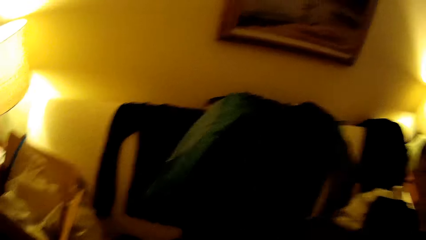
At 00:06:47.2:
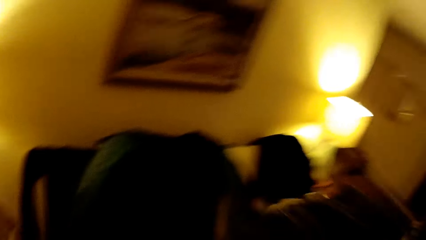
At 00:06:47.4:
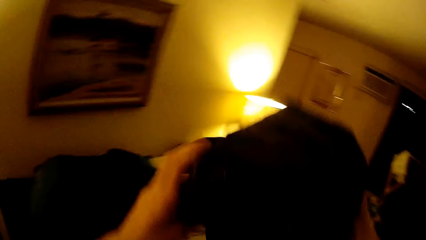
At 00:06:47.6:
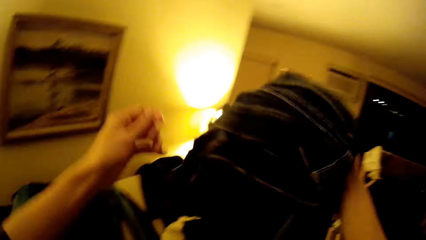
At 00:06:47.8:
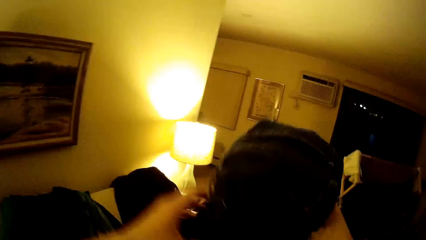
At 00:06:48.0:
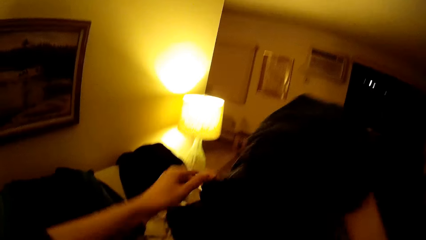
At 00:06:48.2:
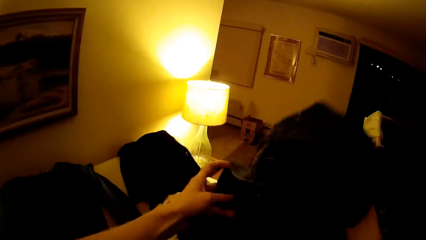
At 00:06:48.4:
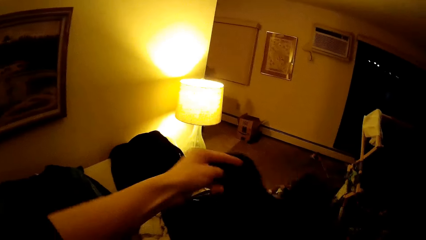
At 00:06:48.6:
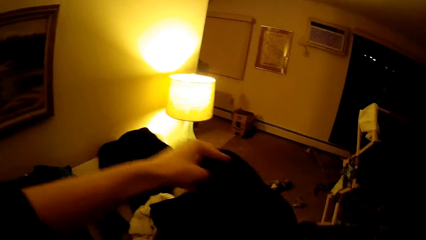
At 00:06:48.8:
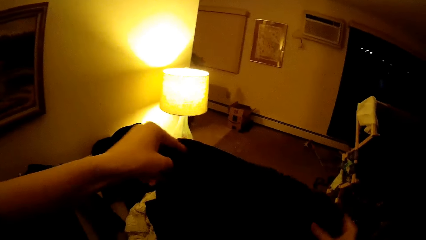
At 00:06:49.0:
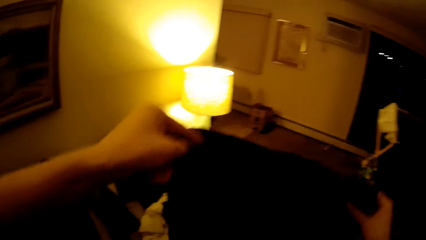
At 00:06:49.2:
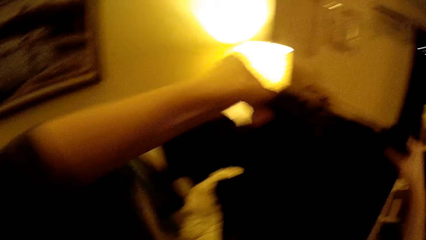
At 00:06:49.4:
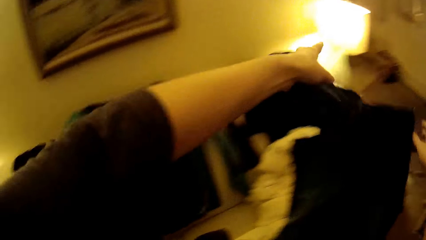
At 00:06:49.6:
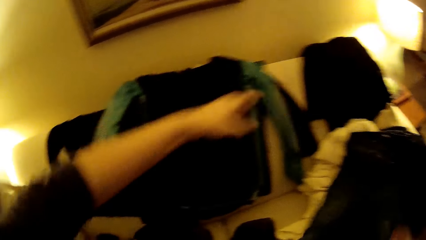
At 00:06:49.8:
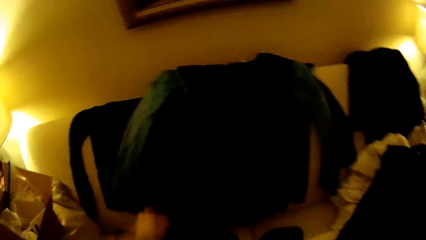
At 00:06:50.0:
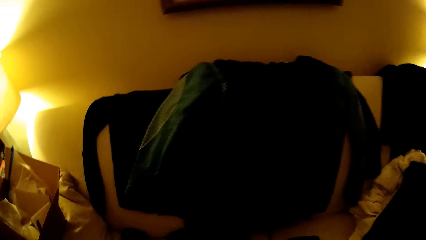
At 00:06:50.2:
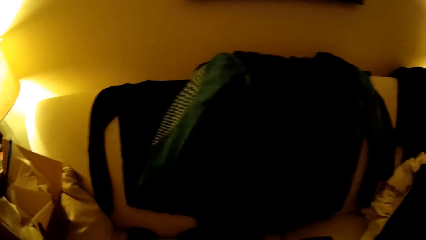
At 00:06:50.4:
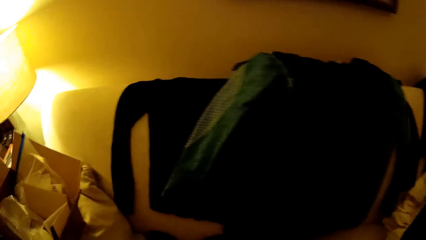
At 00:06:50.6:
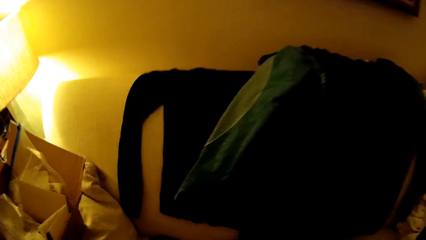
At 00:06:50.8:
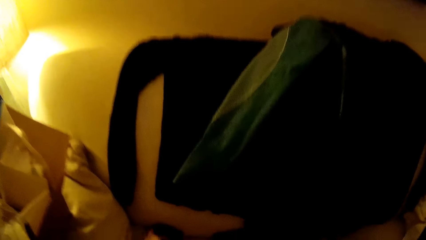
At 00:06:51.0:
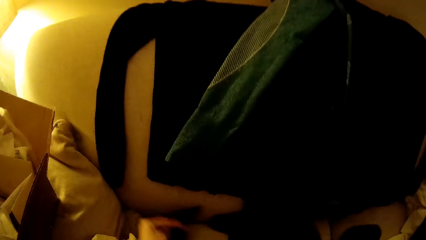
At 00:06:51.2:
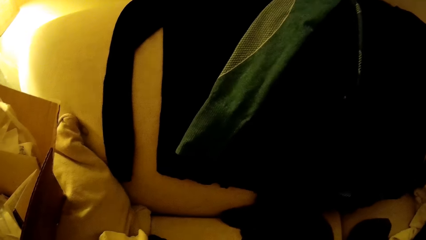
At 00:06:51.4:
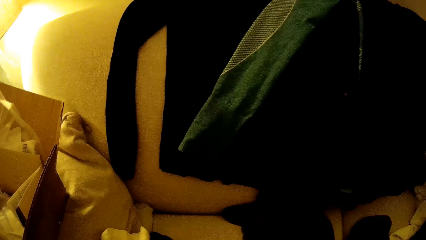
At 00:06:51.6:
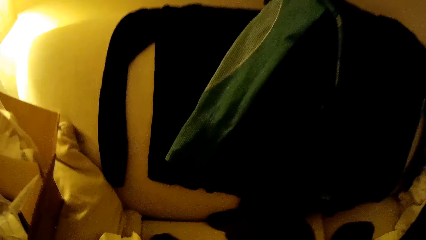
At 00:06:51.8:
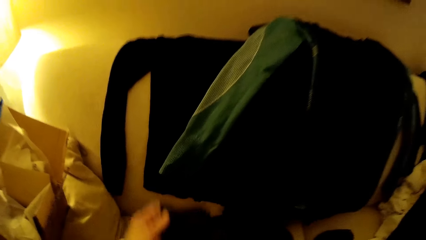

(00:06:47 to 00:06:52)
The camera wearer lifts a cloth with his right hand. He unfolds the cloth. He drops the cloth in his hands on the couch. He grabs a cloth on the couch with his left hand.

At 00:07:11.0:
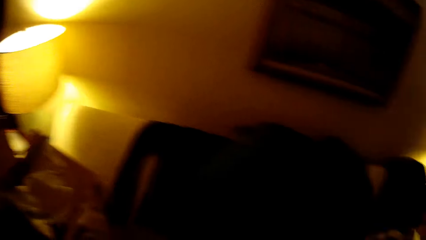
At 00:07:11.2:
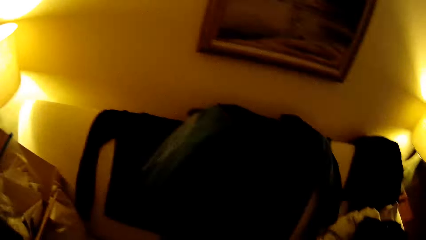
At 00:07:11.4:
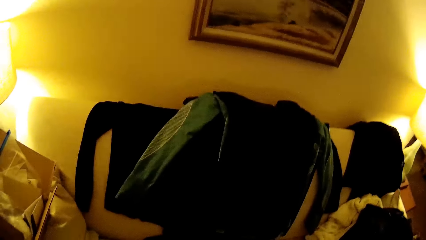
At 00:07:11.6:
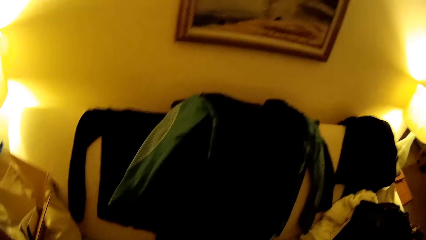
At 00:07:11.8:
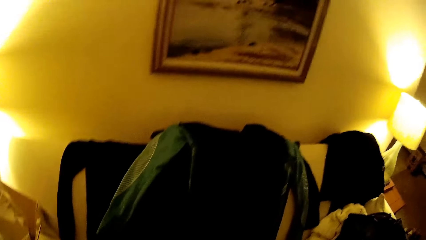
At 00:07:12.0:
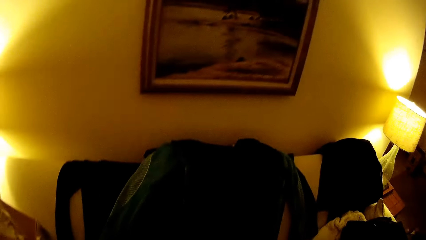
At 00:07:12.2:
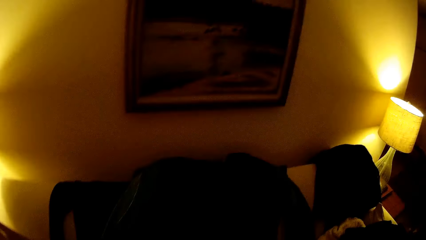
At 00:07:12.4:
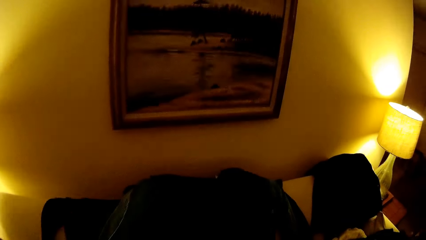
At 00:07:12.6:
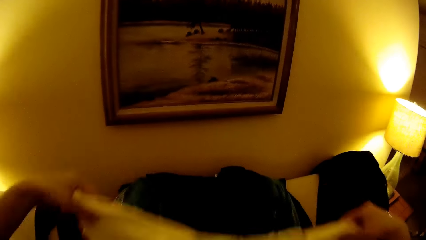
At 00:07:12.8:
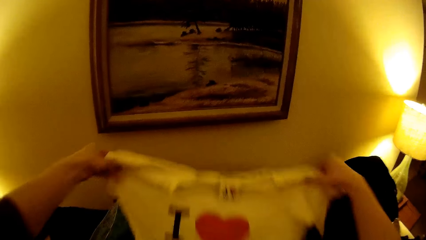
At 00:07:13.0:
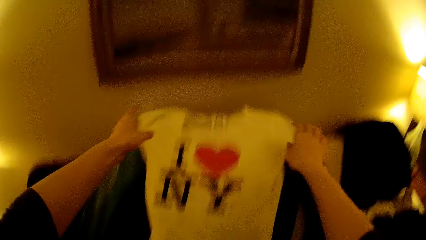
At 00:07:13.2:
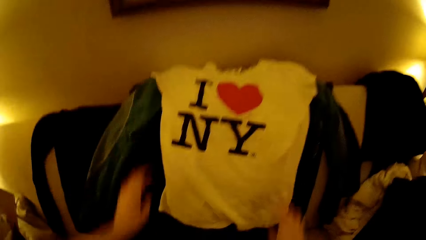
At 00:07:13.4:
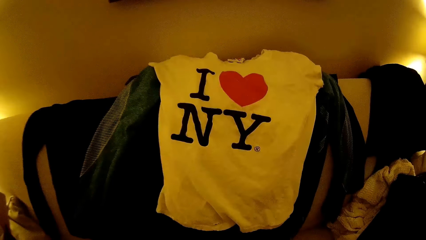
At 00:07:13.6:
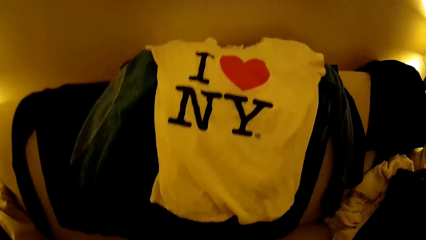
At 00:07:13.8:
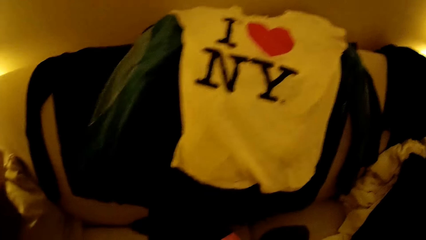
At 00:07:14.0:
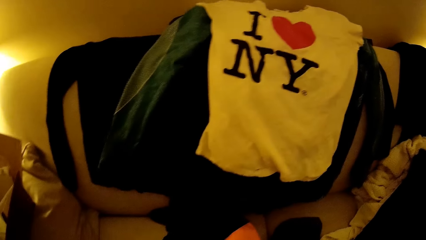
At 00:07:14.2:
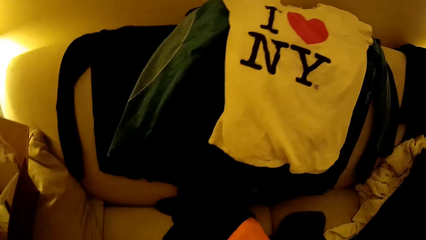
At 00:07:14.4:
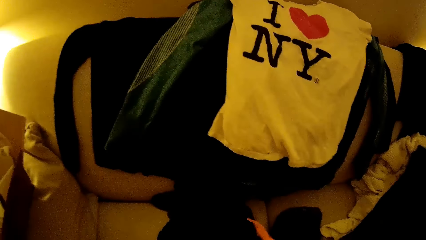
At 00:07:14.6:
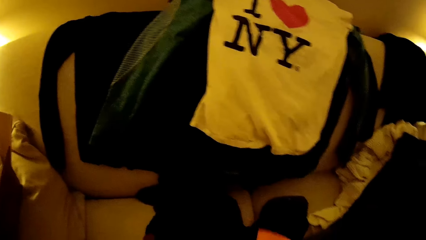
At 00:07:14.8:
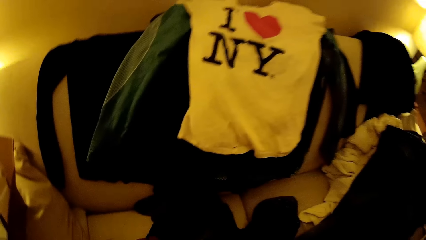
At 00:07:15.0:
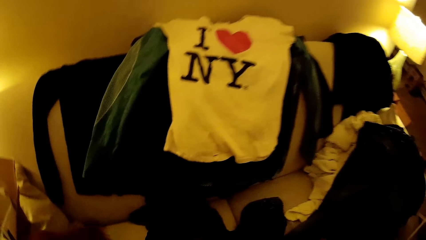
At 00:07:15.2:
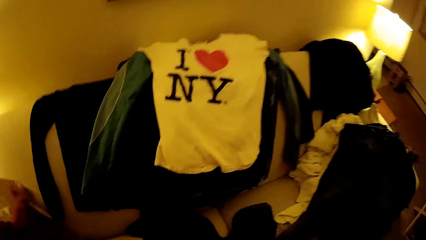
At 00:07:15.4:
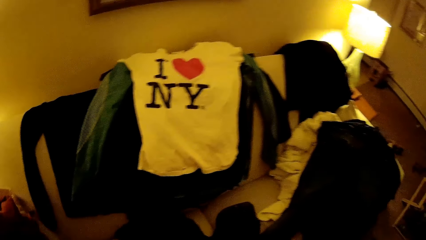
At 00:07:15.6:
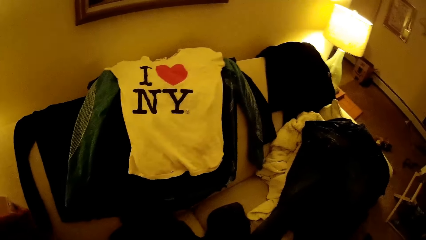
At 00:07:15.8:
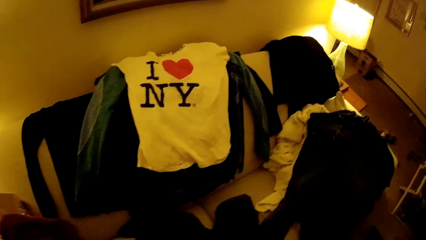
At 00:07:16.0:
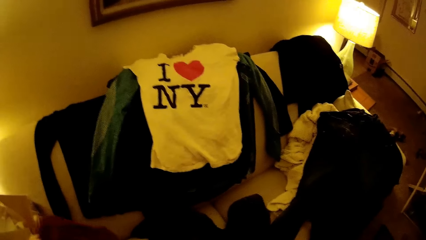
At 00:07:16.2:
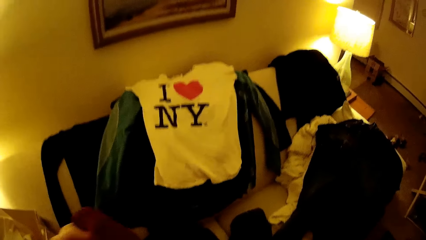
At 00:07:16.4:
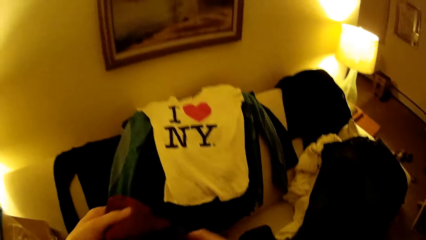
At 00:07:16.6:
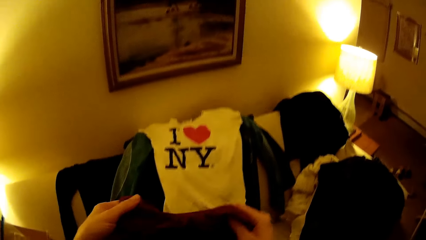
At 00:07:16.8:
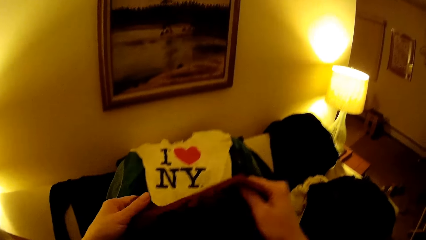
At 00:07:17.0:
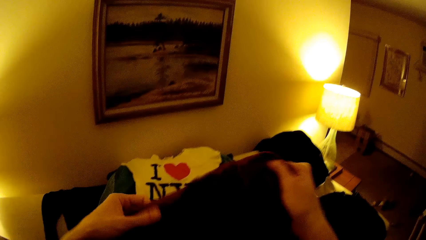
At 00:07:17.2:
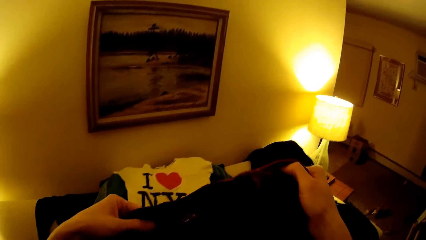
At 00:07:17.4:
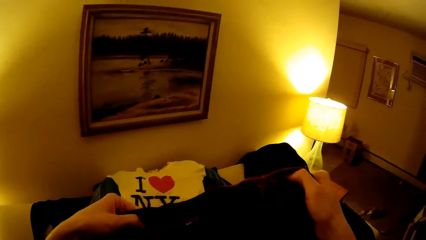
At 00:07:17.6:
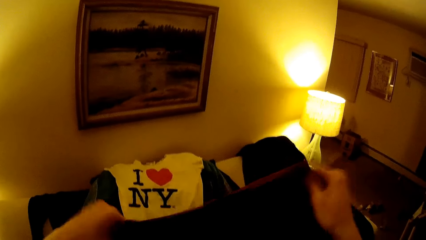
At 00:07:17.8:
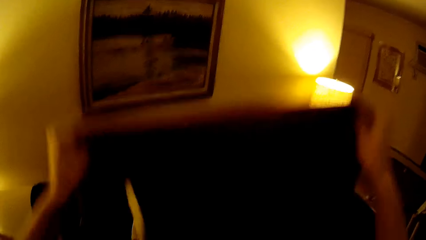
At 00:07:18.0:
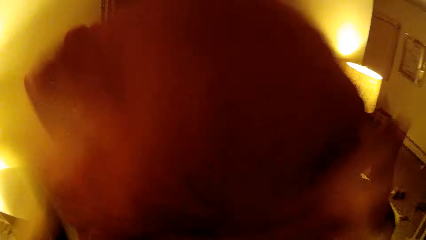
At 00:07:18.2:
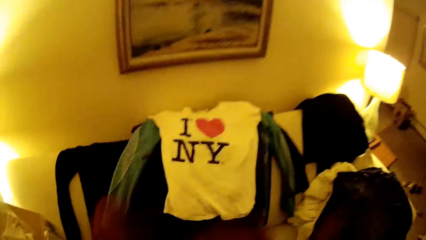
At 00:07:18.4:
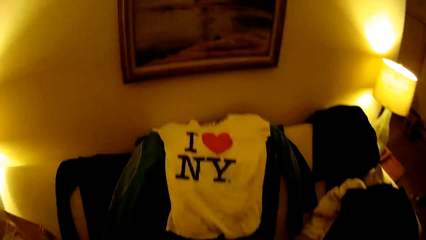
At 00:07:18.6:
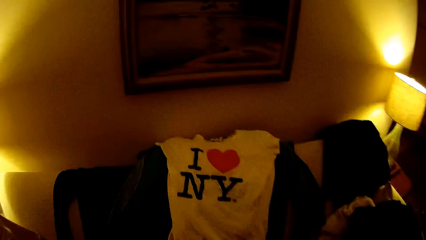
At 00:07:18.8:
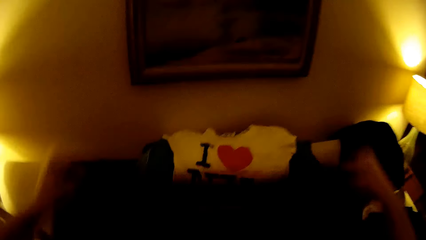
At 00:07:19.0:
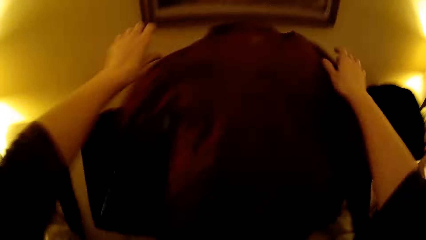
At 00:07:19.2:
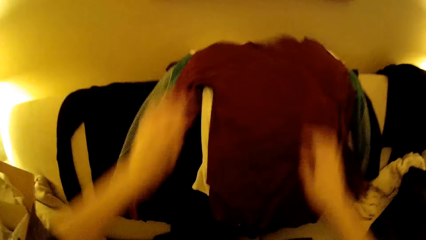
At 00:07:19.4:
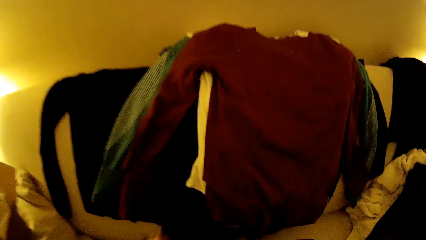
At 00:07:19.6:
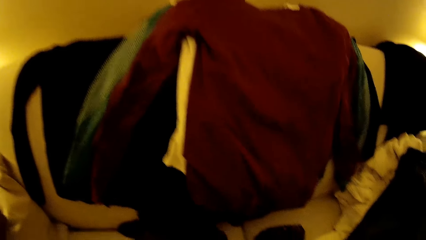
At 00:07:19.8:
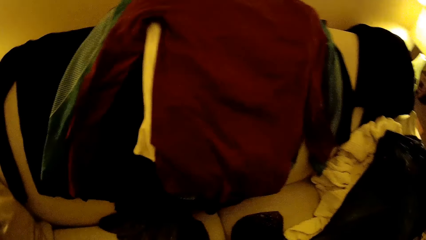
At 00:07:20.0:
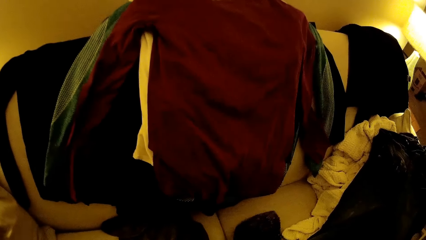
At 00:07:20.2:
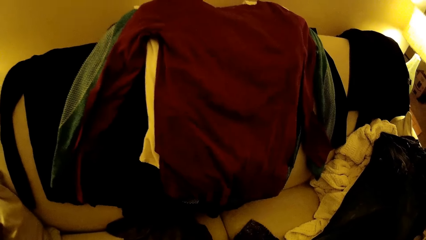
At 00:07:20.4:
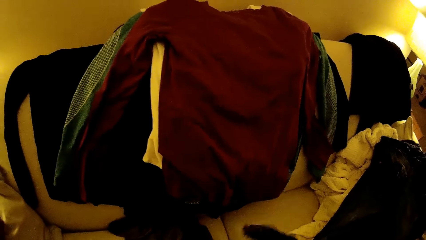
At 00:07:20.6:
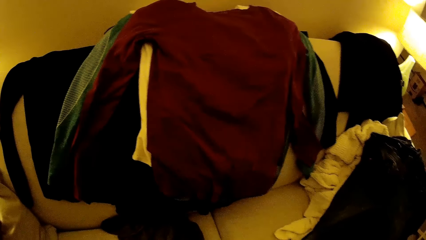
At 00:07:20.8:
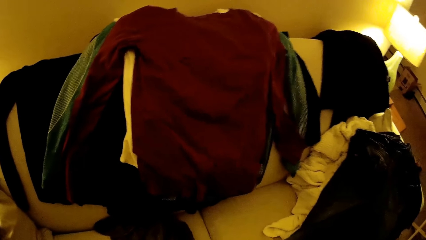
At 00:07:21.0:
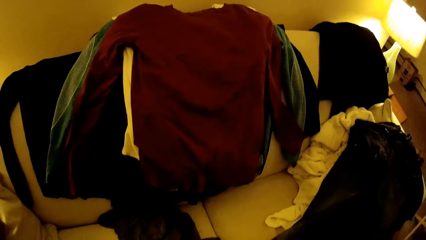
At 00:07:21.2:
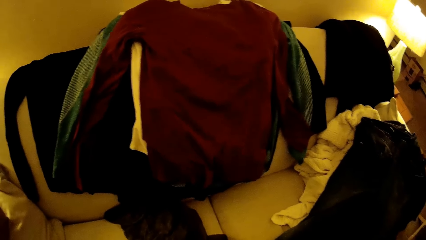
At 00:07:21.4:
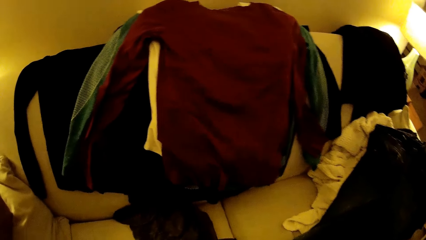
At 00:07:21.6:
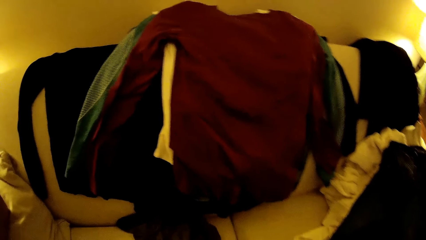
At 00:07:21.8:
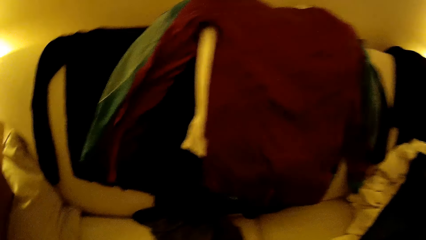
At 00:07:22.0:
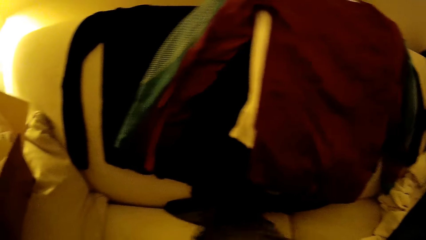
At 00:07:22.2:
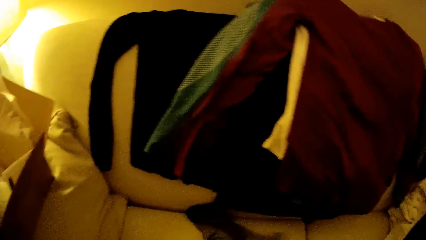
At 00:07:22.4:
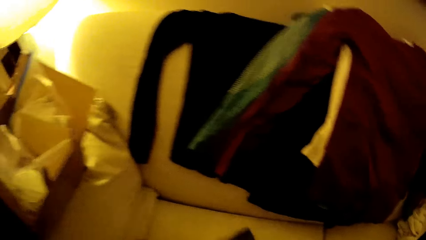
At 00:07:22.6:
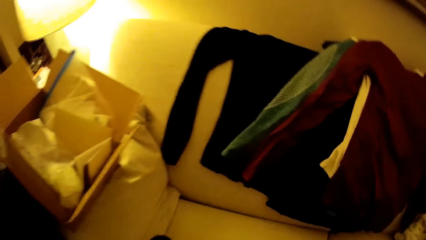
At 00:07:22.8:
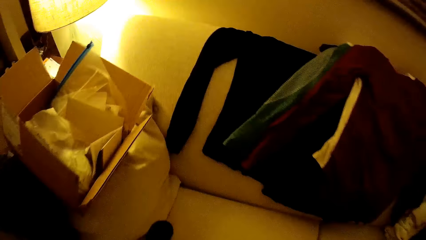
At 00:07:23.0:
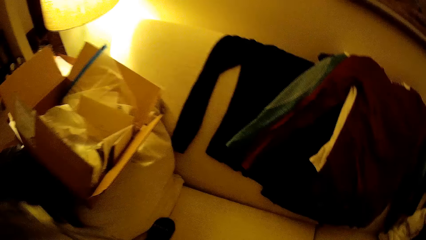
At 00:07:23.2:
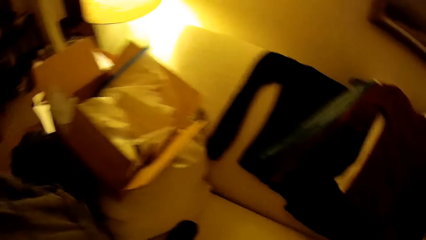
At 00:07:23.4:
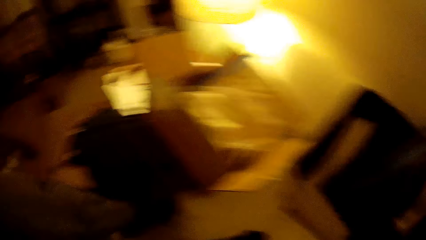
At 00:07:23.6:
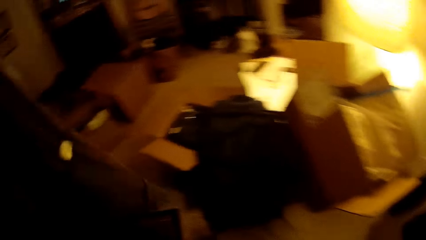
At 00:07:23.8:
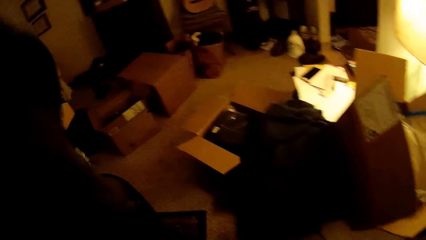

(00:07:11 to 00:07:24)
The camera wearer throws a white top in his hands on the couch. He lifts a wine top with his hands. He flips the wine top with his hands. He throws the wine top in his hands on the couch. He looks around.
